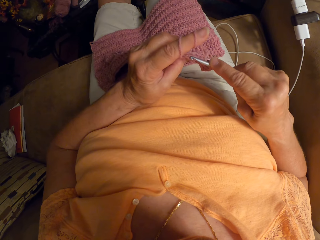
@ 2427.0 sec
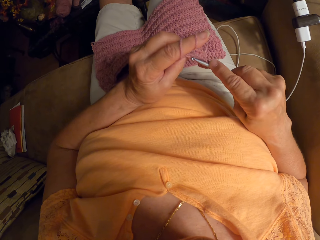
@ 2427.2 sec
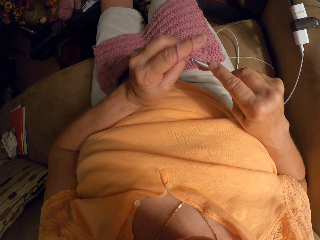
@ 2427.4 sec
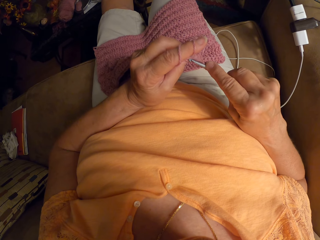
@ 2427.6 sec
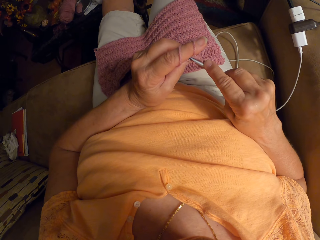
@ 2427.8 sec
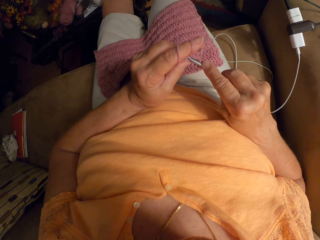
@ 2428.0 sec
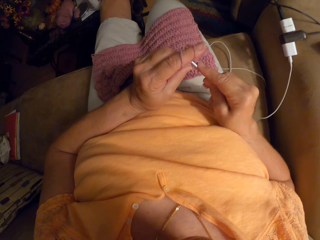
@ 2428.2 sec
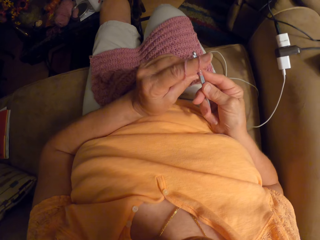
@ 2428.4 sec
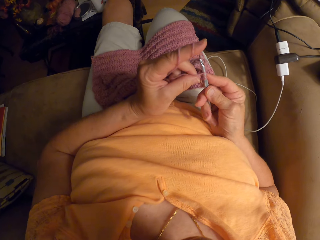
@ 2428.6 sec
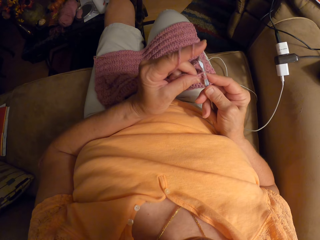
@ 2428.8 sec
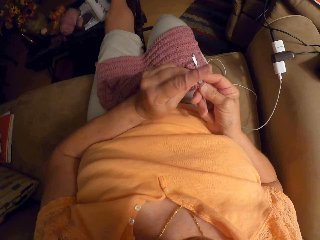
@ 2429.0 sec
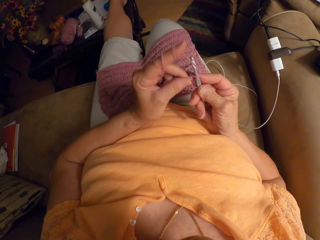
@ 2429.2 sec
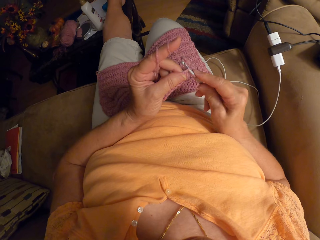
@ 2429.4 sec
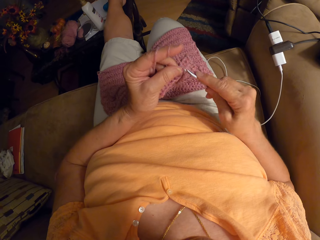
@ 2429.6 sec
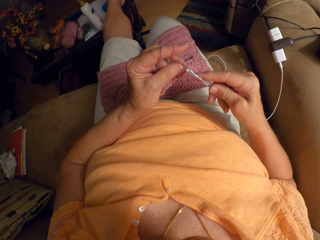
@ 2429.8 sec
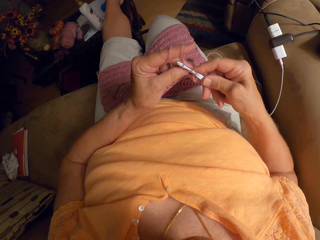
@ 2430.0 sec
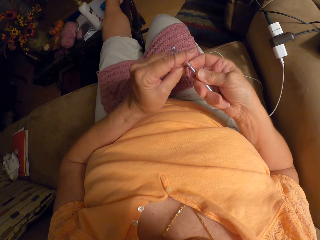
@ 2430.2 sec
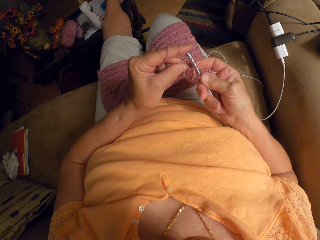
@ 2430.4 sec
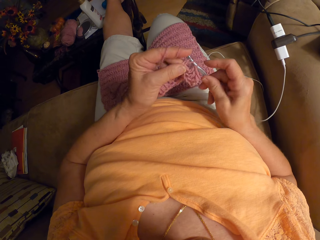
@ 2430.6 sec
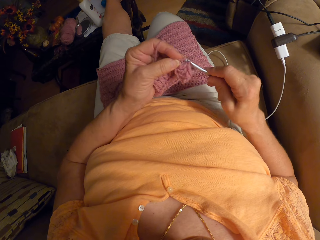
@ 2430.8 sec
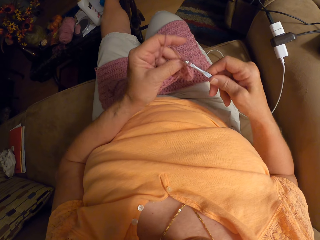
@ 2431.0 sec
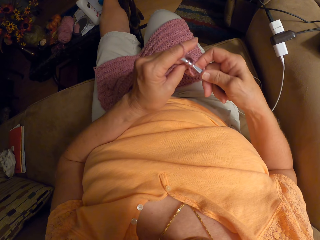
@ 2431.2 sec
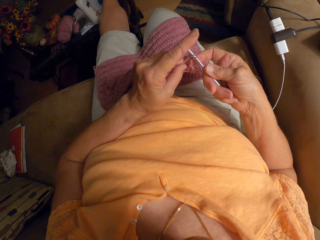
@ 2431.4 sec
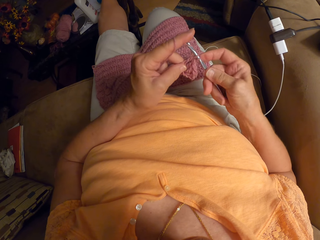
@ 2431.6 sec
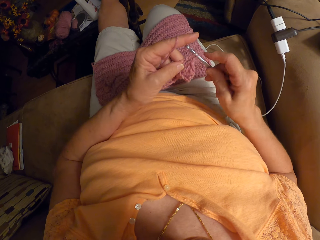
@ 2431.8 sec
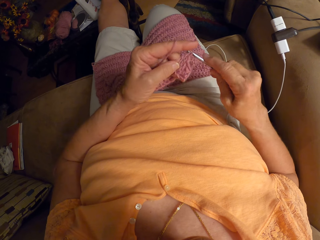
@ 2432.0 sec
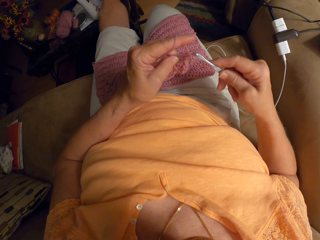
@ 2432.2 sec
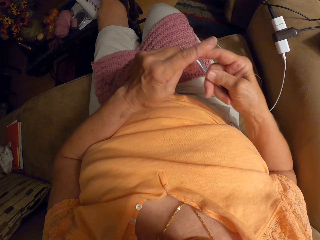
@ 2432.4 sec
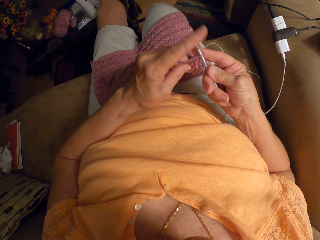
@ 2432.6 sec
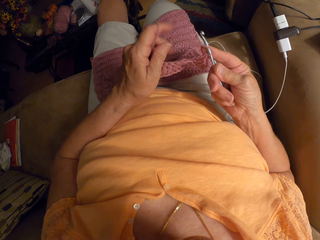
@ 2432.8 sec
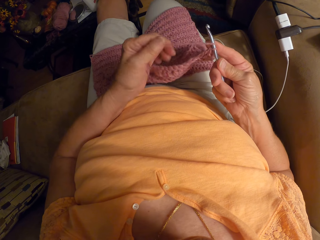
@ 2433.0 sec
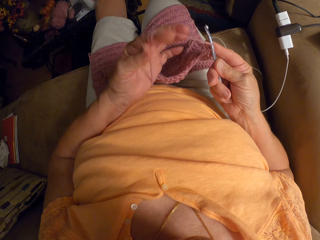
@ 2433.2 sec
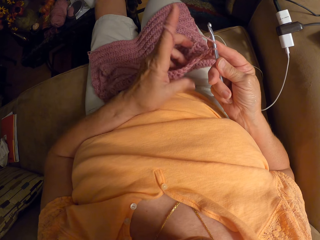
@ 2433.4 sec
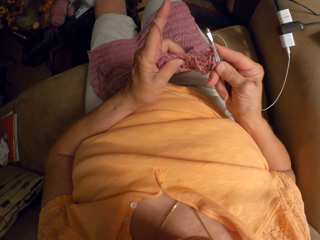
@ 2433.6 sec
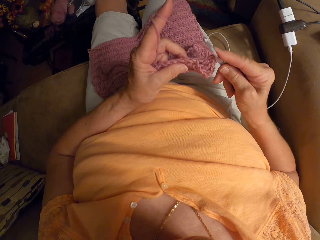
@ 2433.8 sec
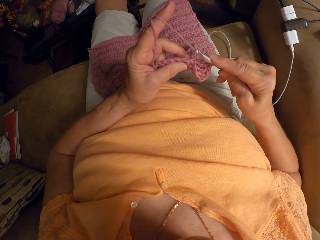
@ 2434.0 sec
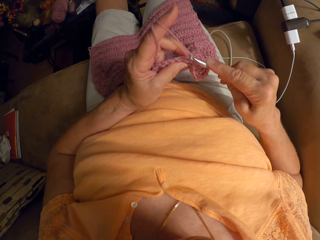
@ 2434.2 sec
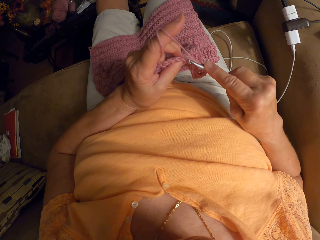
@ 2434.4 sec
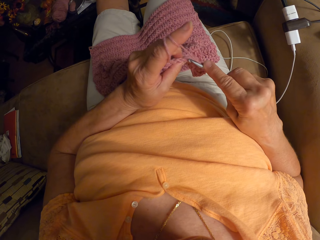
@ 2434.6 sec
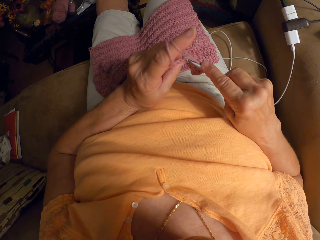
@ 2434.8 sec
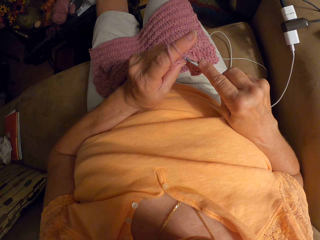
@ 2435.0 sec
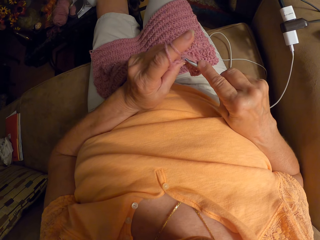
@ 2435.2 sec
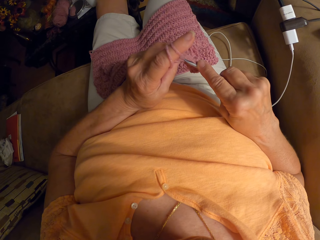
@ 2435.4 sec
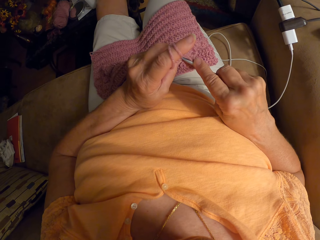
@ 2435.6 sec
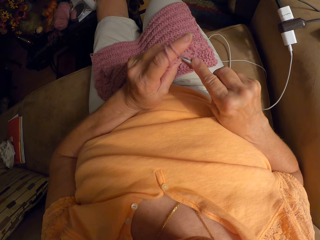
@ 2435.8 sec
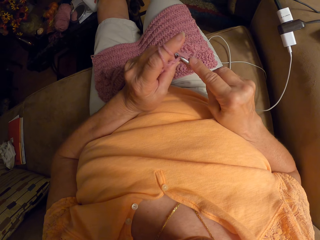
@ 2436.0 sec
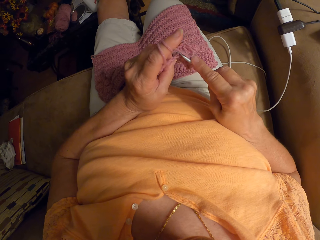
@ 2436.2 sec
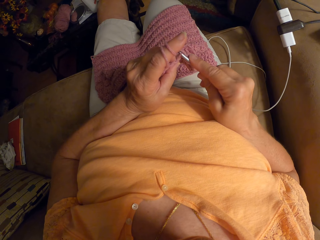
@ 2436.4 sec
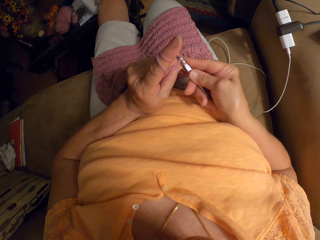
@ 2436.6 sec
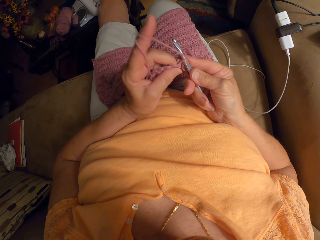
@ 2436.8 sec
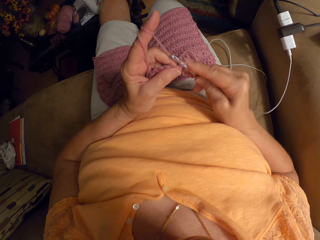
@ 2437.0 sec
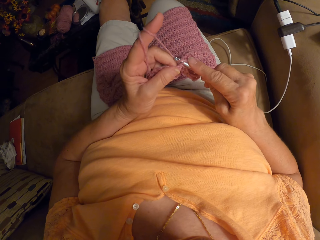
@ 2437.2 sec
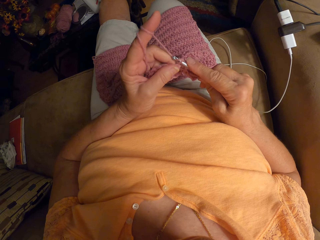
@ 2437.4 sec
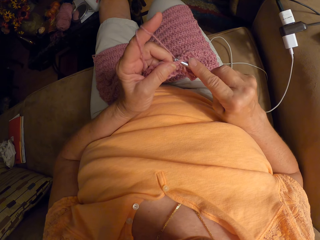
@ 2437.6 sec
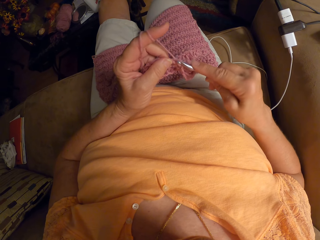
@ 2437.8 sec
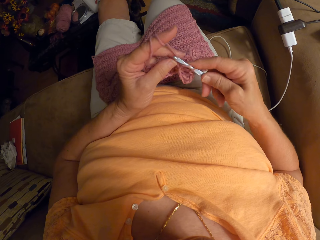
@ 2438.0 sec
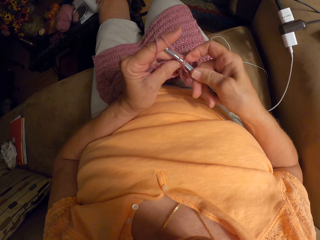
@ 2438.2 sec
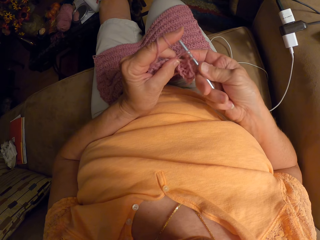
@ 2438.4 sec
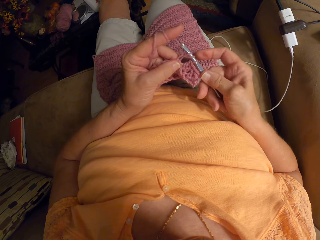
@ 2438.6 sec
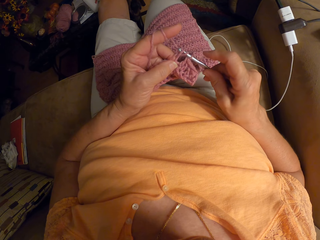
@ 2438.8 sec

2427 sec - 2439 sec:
The camera wearer rolls the thread on a finger. They knit the fabric.

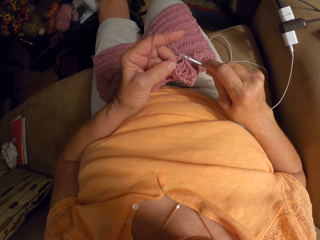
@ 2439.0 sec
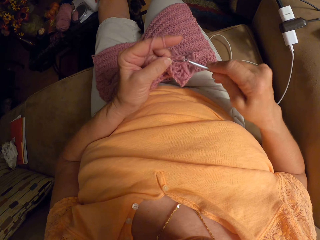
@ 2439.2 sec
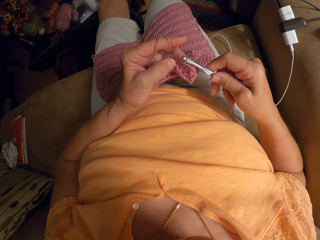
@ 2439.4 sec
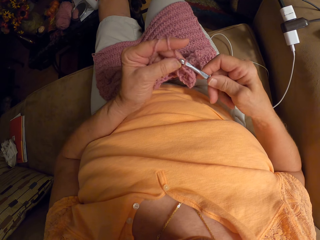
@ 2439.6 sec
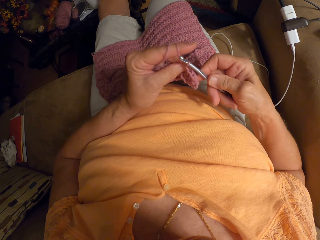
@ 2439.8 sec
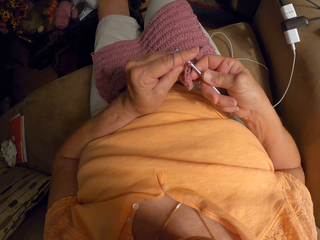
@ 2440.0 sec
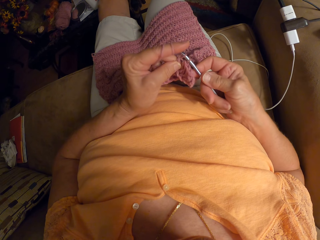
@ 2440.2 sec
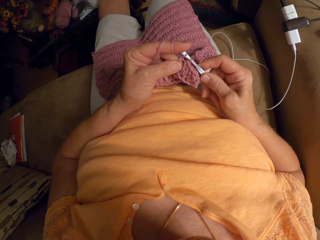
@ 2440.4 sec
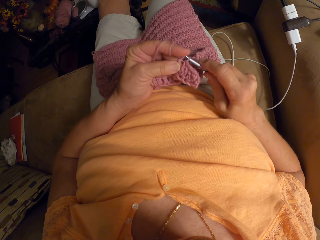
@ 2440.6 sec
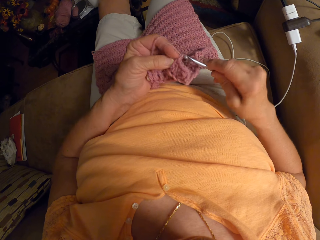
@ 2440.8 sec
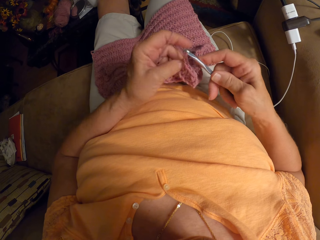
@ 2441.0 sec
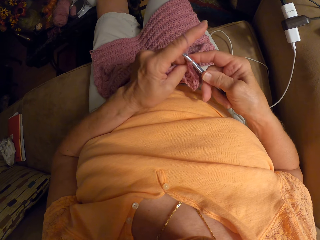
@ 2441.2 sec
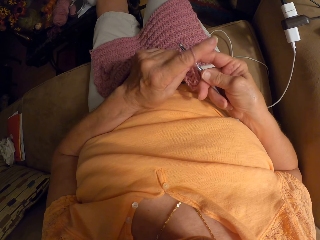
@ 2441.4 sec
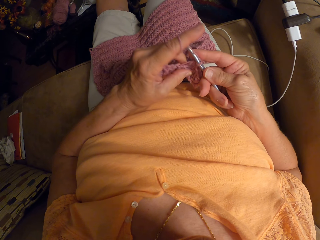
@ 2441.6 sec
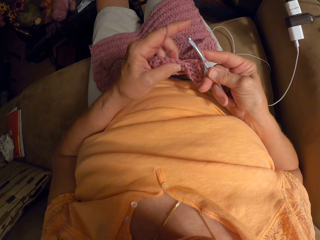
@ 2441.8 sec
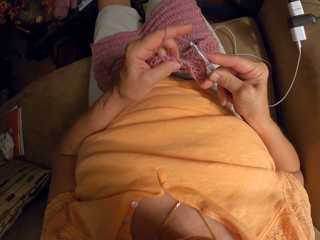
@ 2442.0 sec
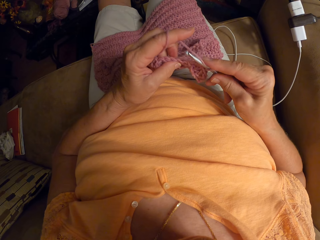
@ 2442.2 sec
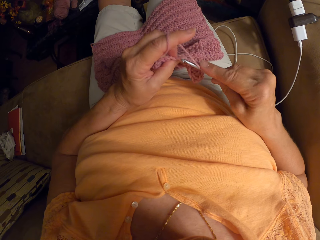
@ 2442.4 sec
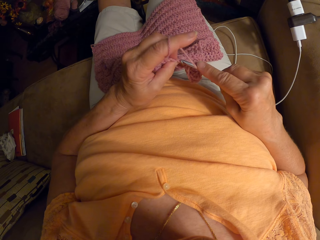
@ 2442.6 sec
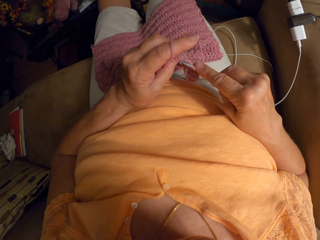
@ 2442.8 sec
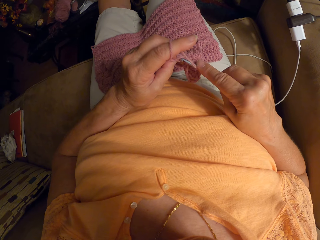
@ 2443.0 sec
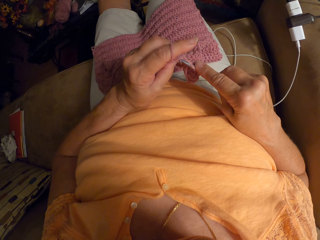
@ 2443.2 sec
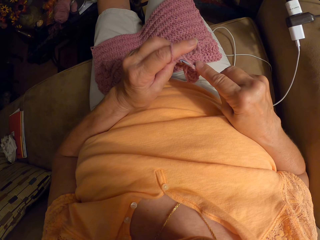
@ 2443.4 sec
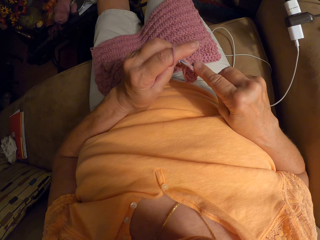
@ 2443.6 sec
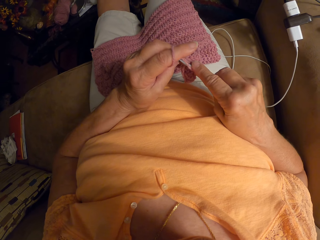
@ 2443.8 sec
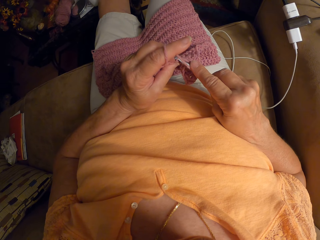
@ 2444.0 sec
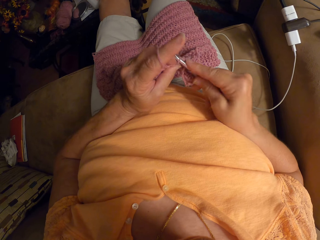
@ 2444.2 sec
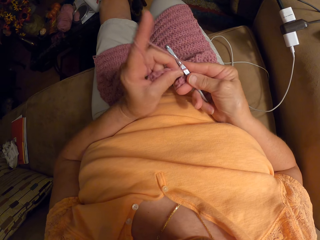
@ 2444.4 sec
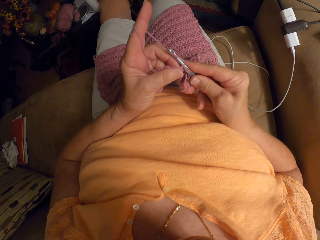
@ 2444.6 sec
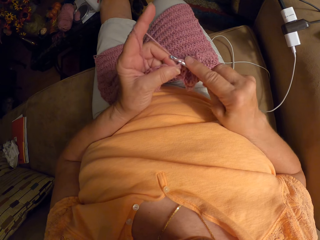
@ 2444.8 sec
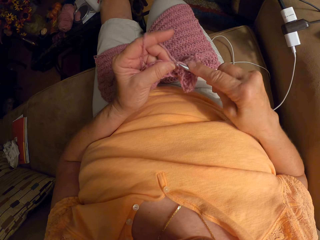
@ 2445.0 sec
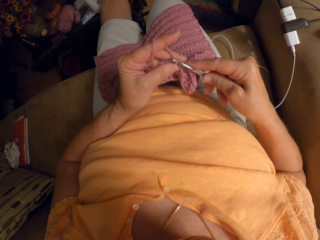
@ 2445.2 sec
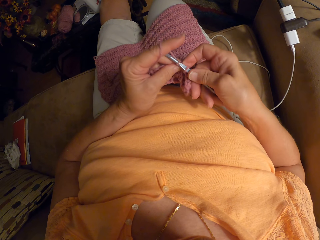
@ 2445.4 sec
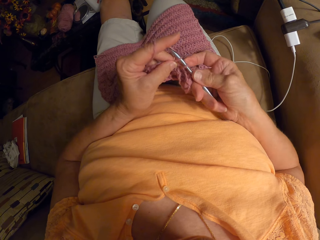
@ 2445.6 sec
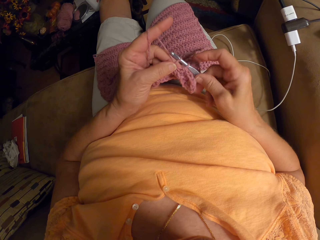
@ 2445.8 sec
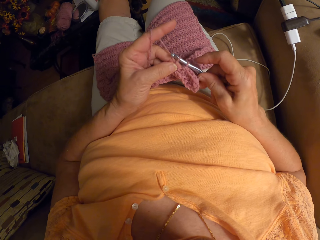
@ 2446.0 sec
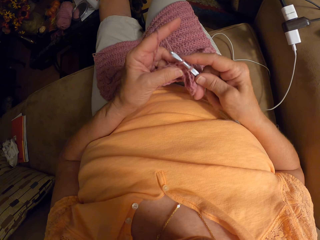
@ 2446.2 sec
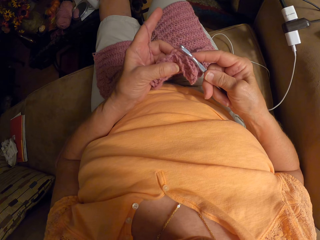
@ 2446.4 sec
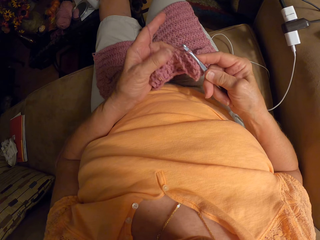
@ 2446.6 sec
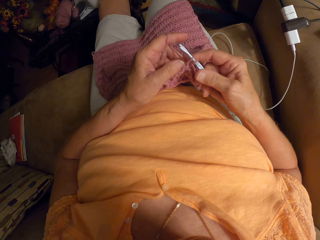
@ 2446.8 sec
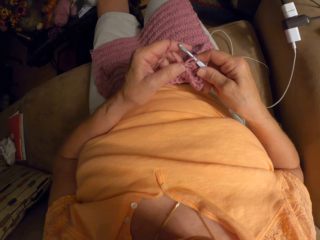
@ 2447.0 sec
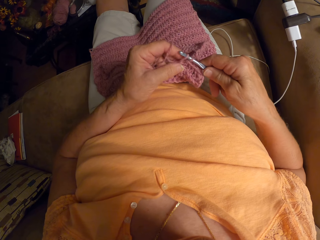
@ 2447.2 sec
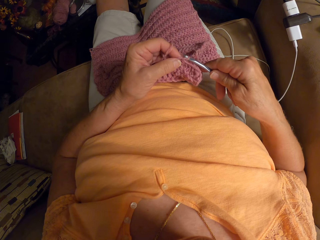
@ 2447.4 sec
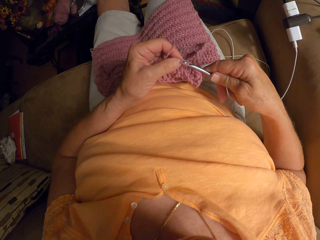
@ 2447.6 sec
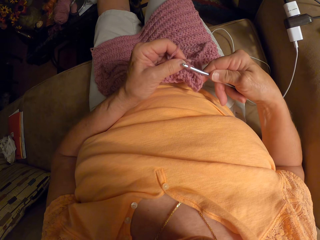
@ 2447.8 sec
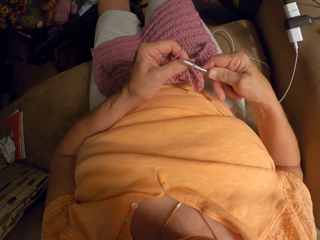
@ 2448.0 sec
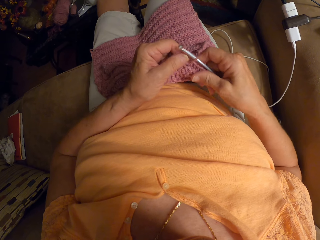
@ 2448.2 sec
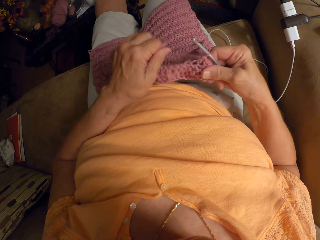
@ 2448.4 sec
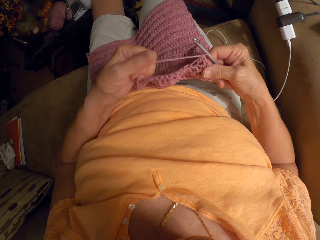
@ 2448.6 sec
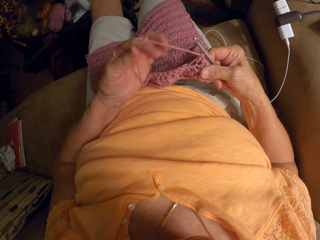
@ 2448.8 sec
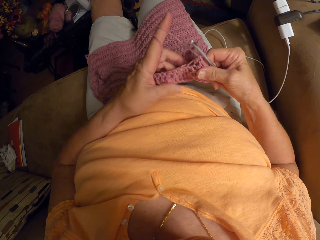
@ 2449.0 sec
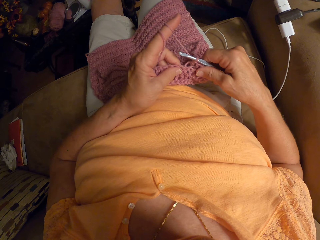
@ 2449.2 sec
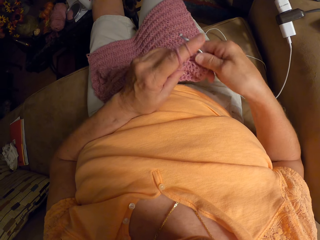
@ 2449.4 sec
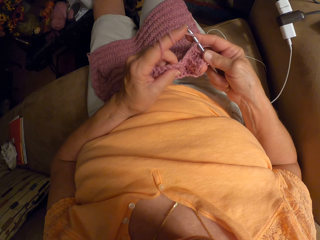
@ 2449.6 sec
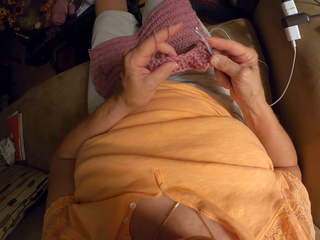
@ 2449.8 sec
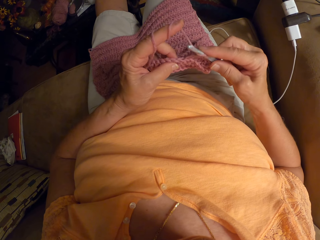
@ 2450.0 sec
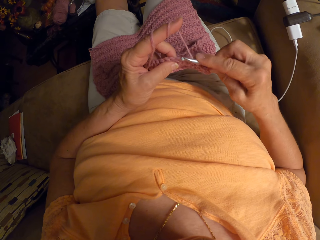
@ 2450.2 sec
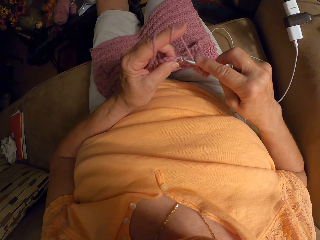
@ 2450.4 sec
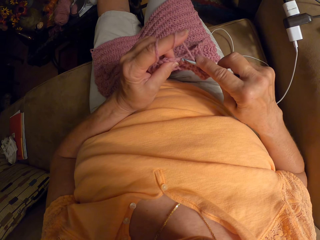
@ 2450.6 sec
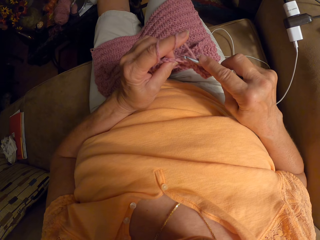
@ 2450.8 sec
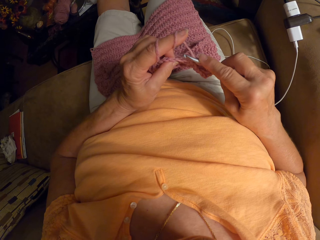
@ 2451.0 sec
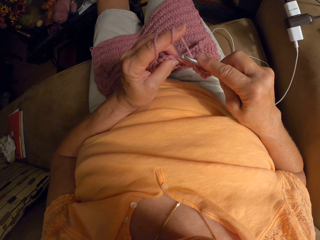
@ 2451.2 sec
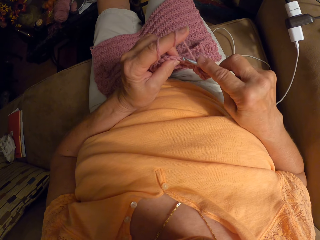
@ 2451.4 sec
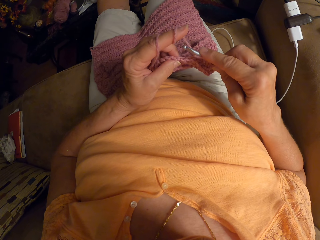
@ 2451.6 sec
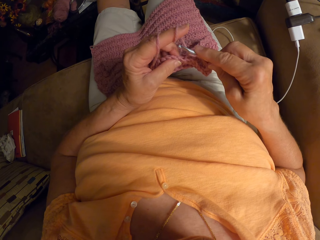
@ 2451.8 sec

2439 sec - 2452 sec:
The camera wearer pulls the wool. They hold the cloth and plait the cloth.
